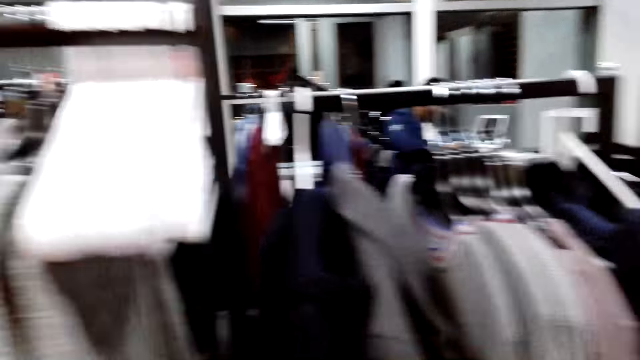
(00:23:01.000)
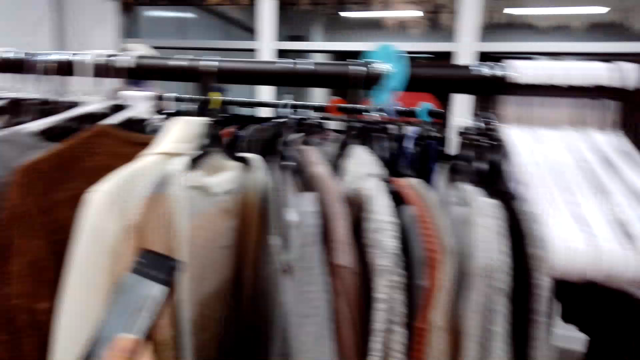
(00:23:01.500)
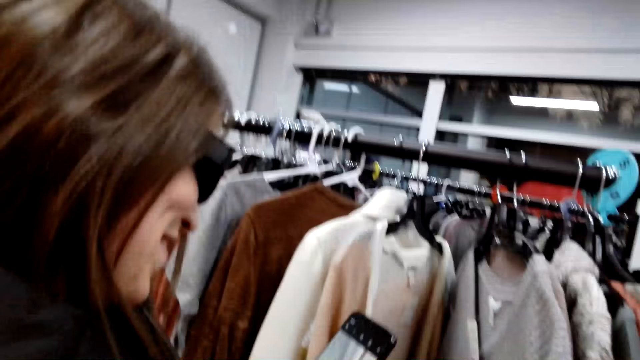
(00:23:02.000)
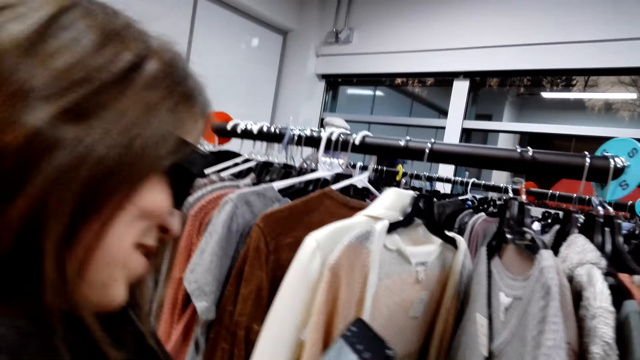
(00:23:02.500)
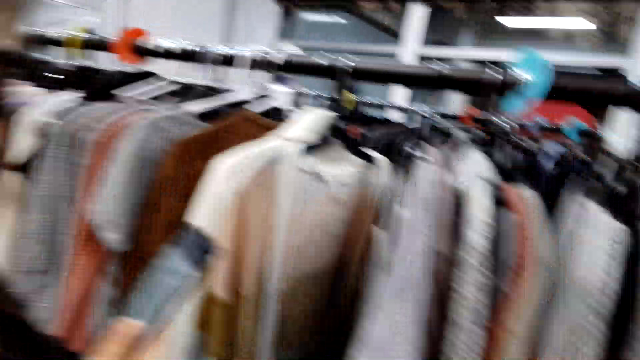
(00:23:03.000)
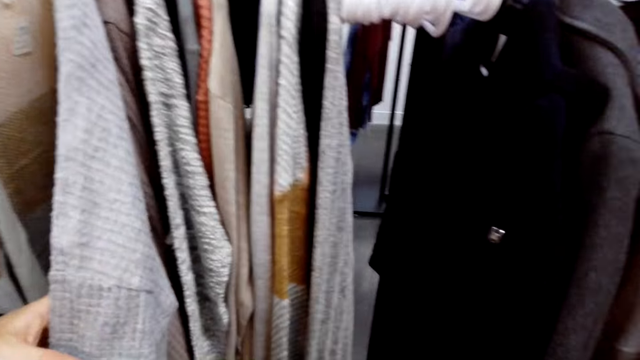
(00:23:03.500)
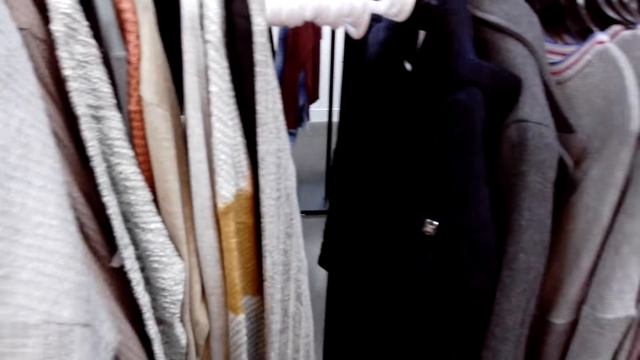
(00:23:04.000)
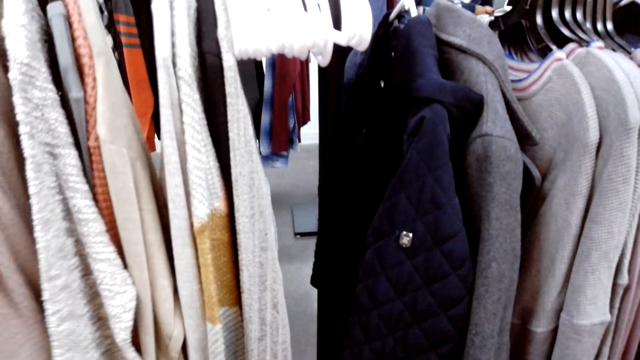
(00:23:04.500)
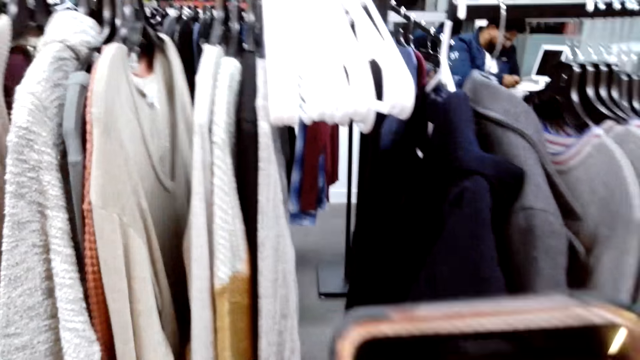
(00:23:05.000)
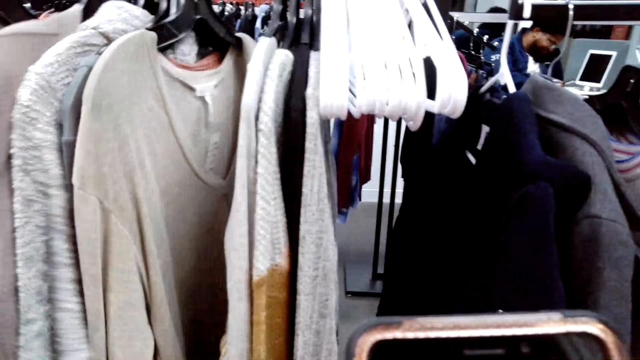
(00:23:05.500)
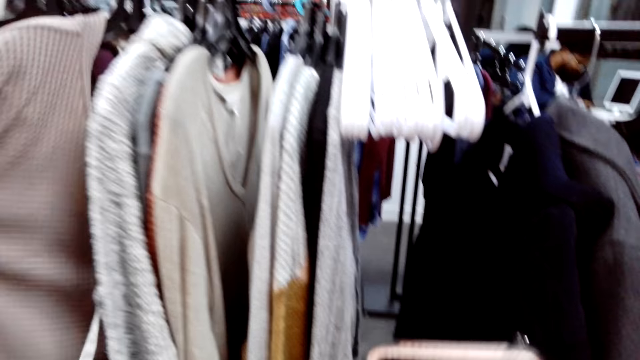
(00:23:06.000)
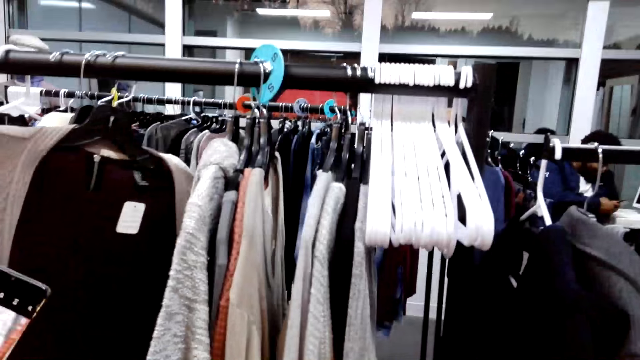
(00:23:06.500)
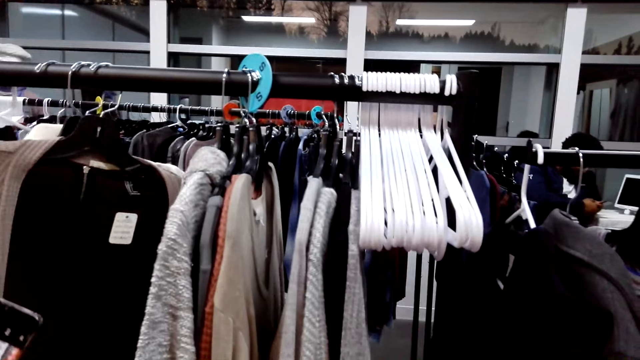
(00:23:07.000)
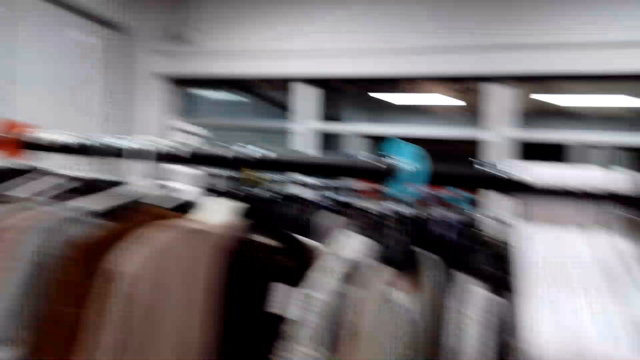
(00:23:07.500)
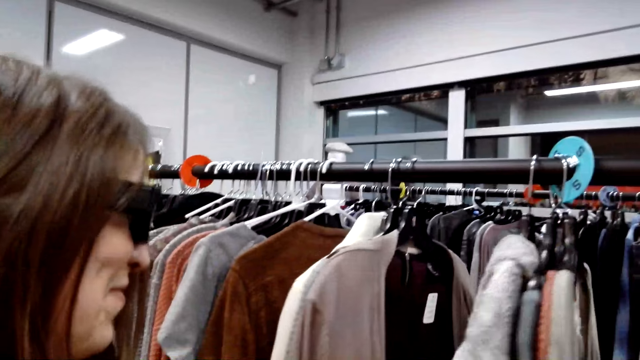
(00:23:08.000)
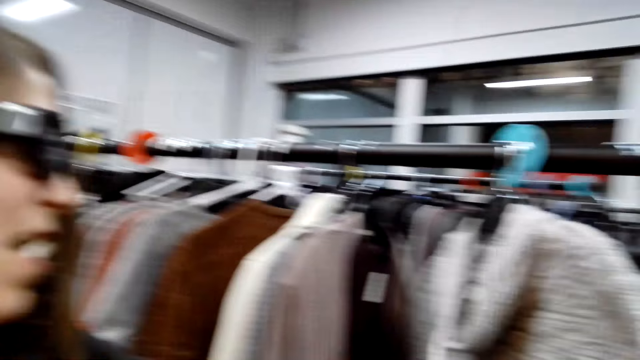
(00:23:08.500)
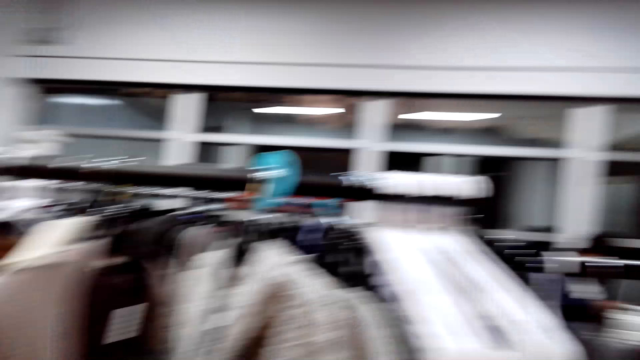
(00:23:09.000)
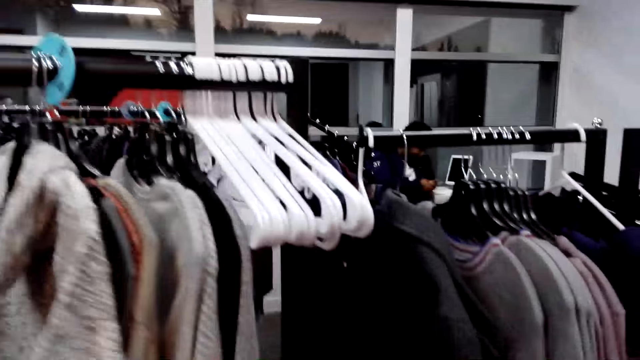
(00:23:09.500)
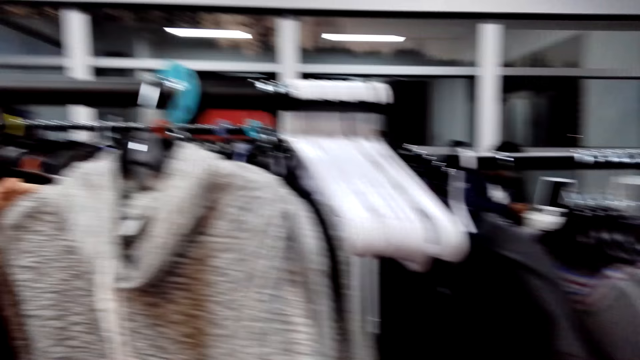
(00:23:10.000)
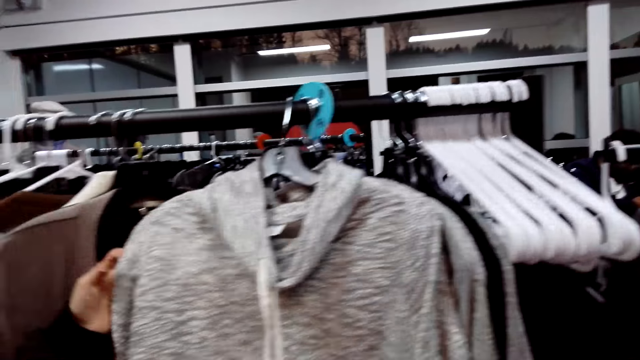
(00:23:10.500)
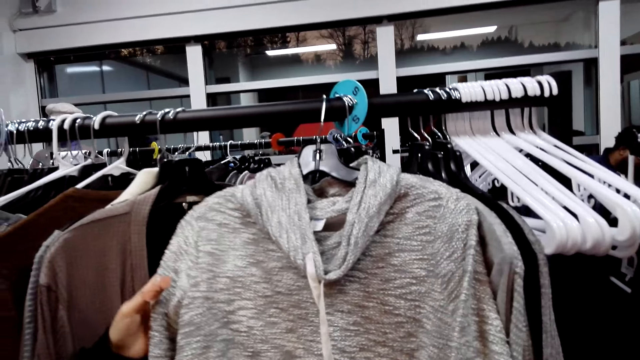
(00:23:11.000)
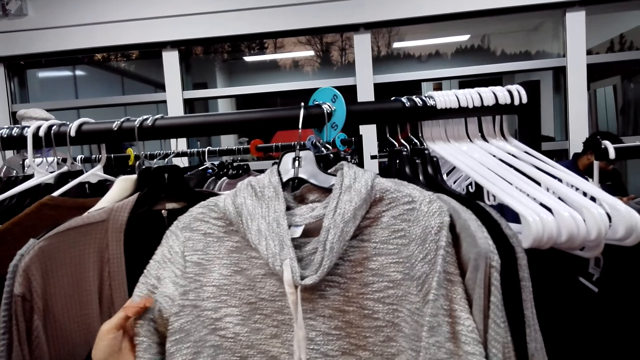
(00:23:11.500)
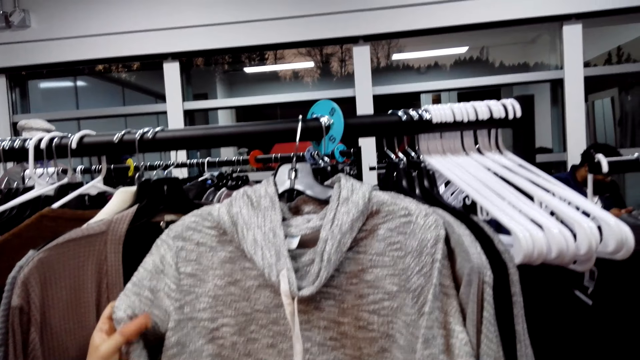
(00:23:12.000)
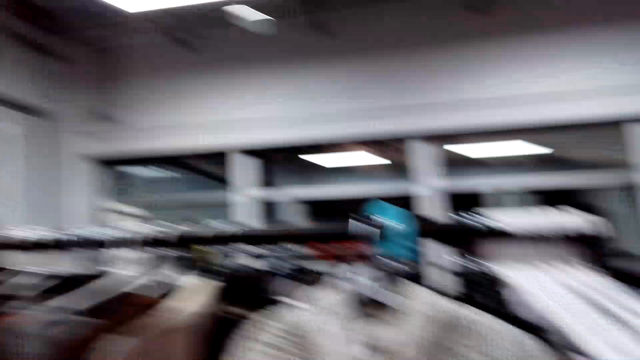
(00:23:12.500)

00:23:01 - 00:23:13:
The camera wearer uses the phone. Someone talks in the store. The person holds the cloth on the rack.

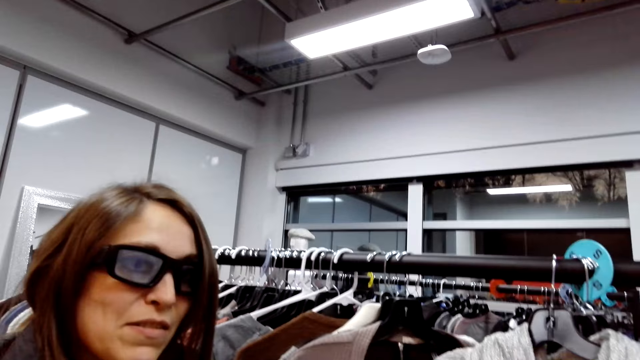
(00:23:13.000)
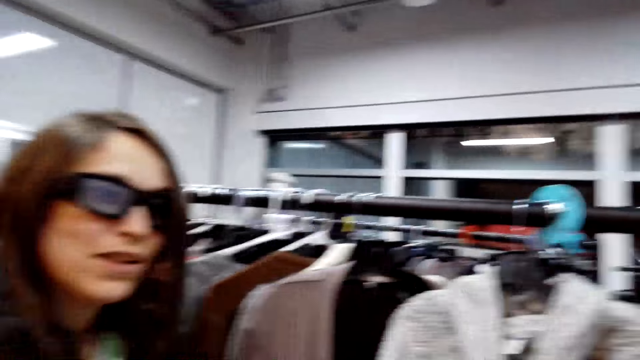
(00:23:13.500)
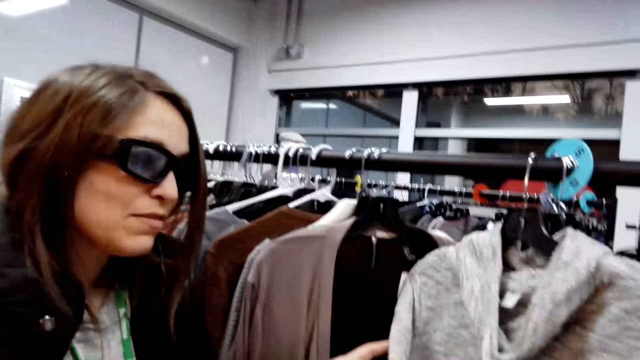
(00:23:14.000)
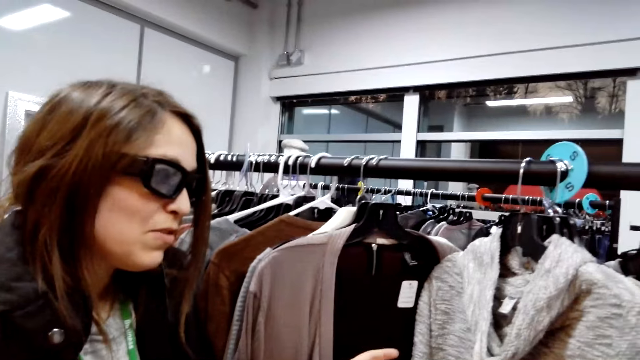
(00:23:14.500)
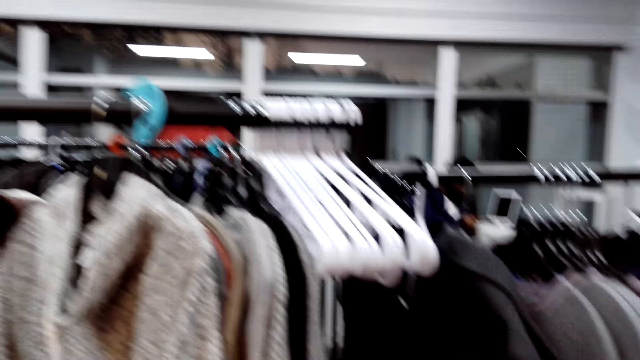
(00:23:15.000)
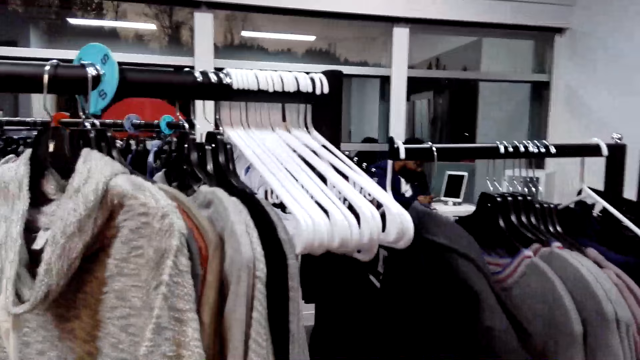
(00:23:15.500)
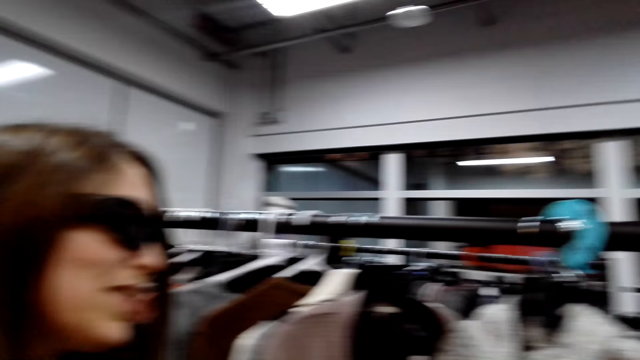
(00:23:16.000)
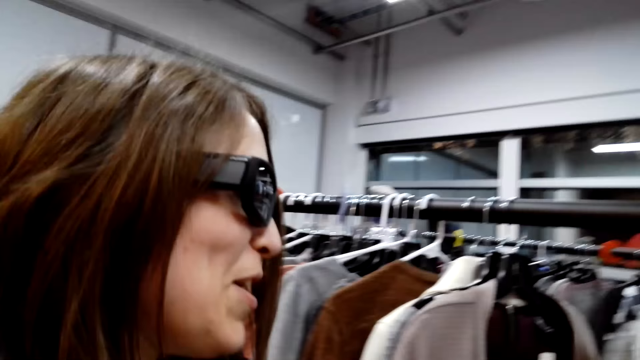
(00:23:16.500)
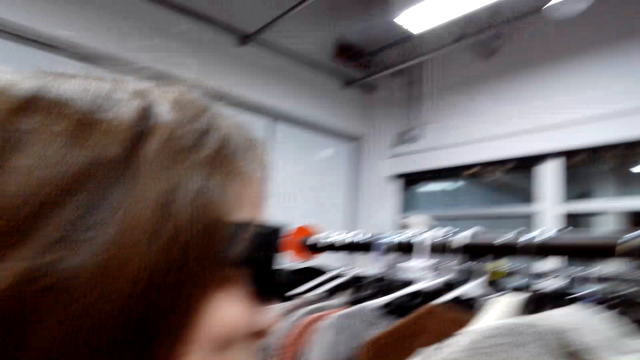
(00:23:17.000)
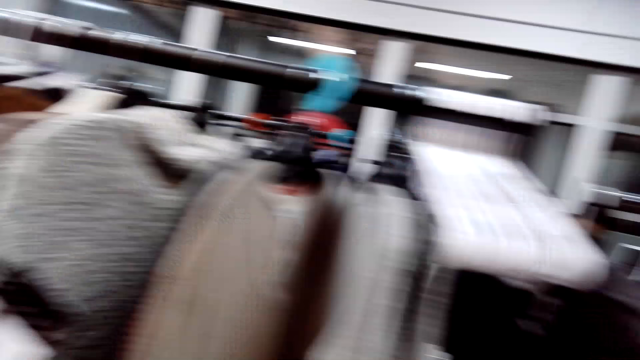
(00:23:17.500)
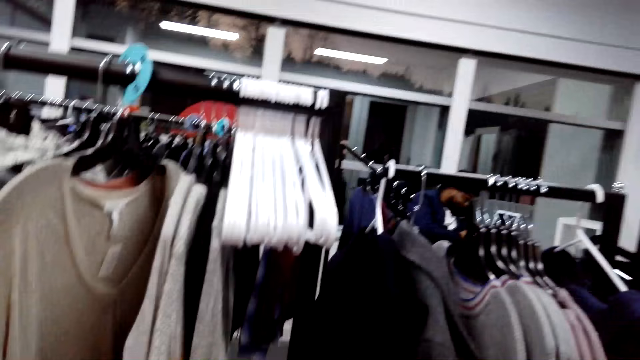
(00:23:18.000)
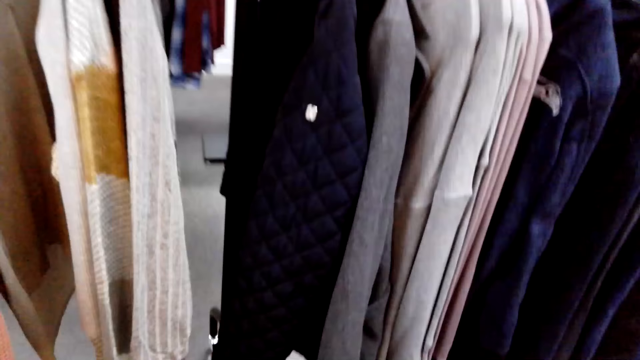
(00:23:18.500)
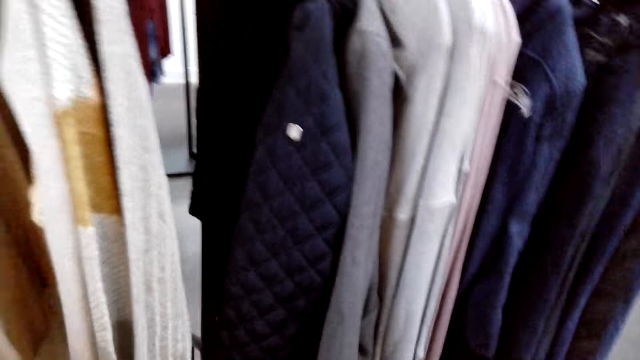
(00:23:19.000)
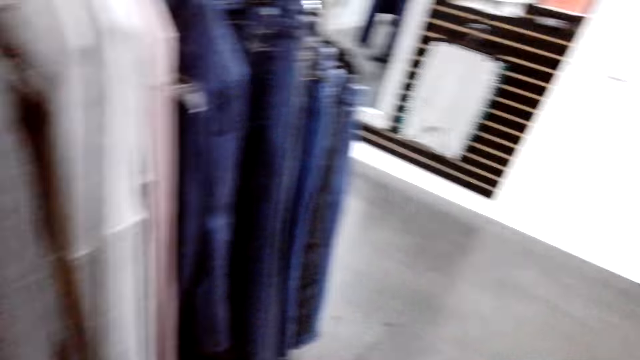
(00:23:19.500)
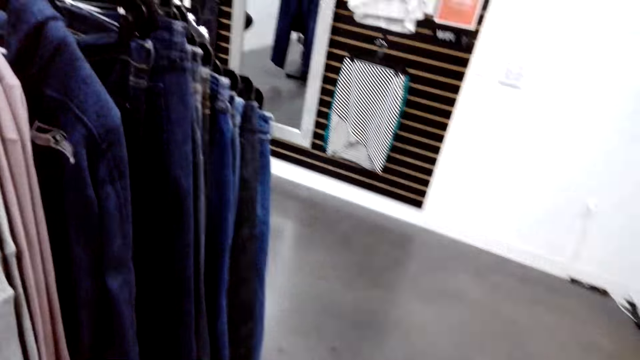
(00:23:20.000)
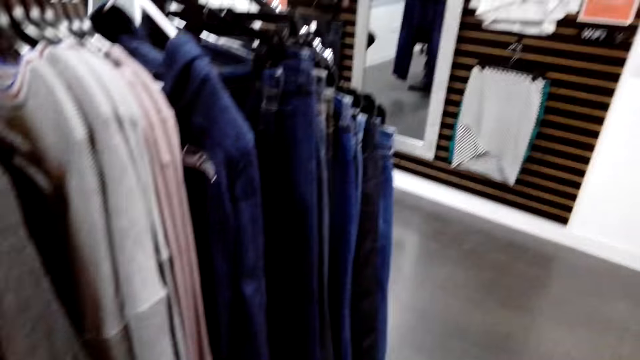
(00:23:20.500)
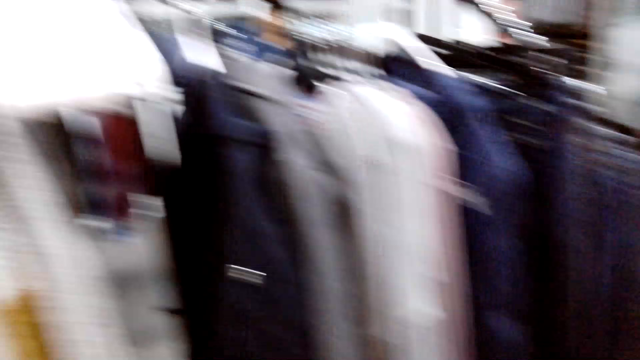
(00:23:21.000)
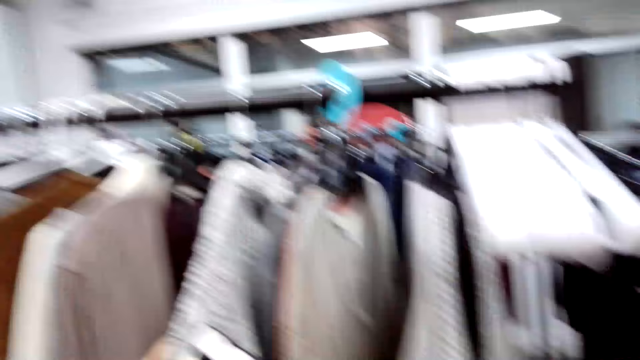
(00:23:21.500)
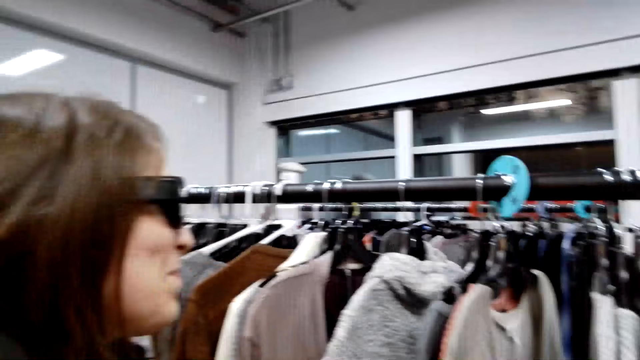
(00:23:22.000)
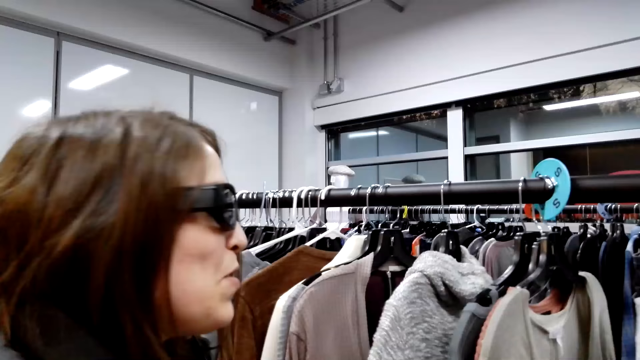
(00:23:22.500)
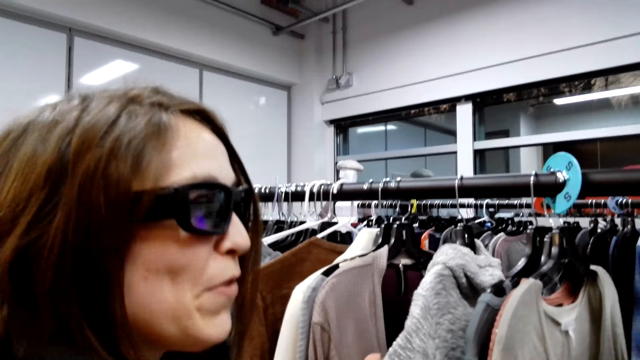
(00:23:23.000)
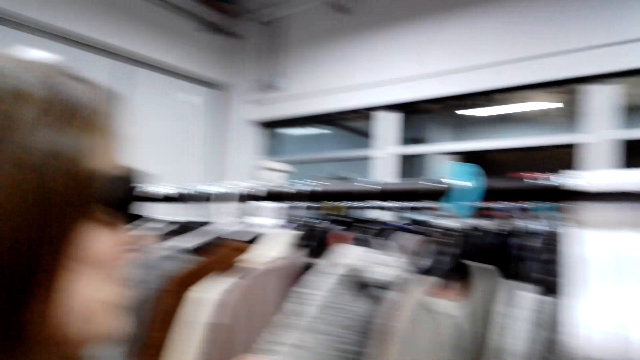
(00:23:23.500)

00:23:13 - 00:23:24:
The camera wearer talks in the store. They look at the clothes on the rack. Someone talks in the store.
